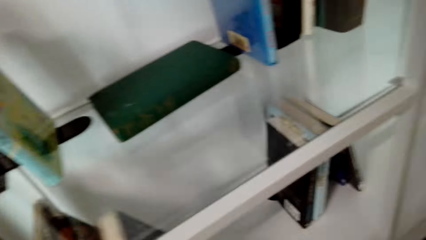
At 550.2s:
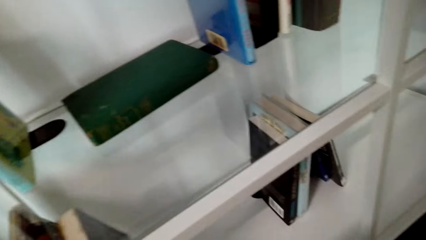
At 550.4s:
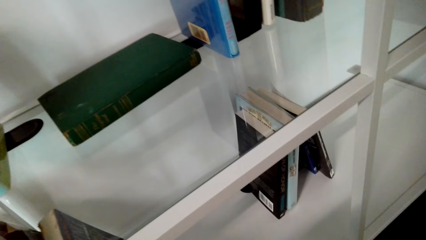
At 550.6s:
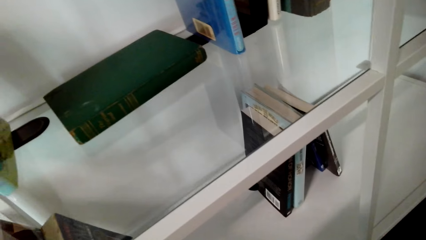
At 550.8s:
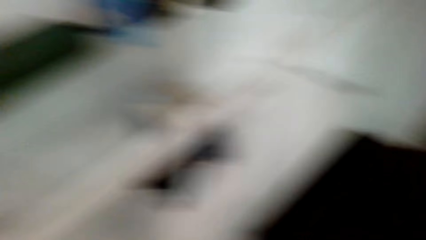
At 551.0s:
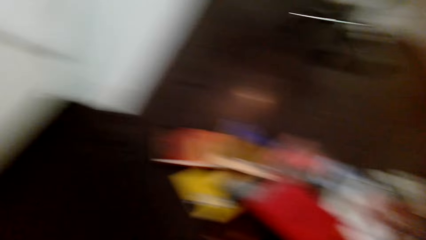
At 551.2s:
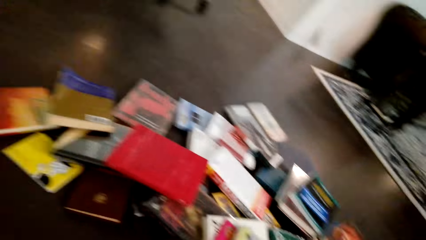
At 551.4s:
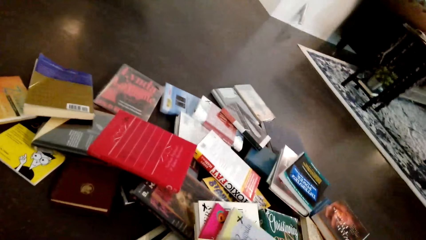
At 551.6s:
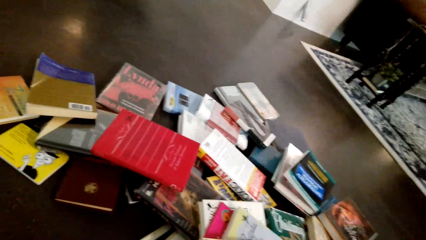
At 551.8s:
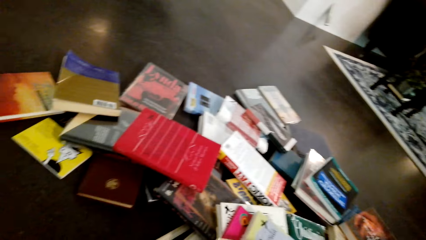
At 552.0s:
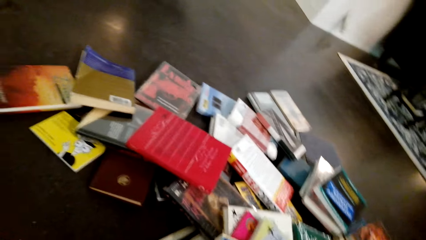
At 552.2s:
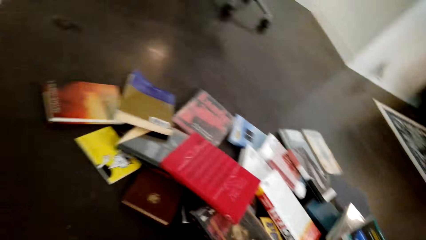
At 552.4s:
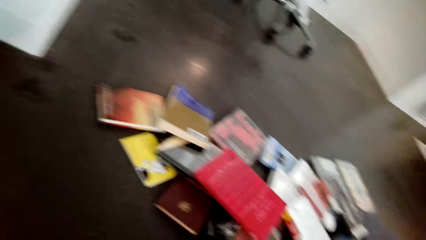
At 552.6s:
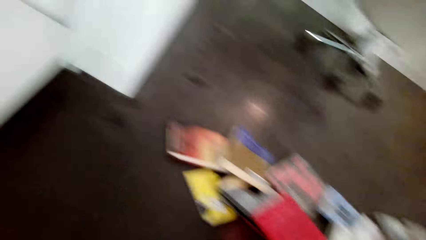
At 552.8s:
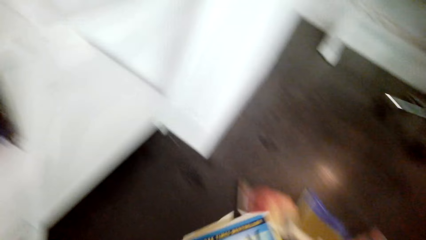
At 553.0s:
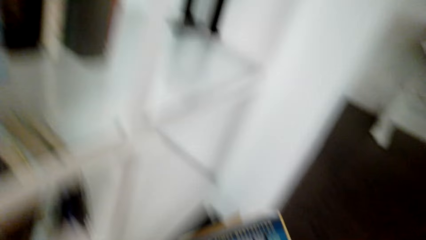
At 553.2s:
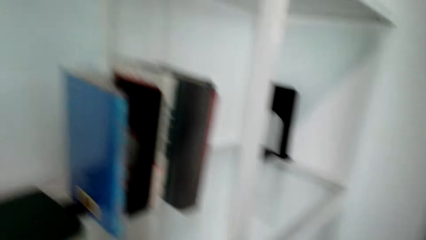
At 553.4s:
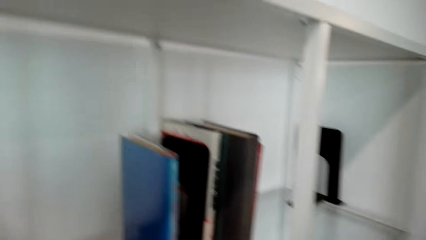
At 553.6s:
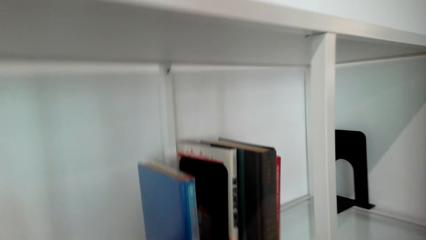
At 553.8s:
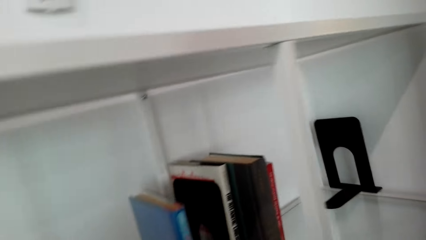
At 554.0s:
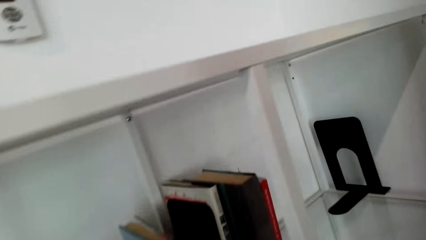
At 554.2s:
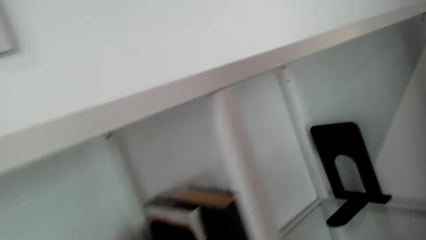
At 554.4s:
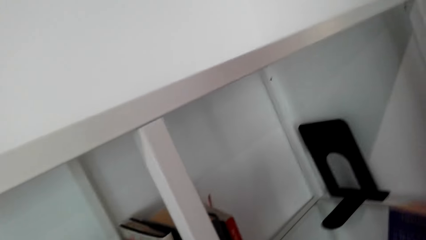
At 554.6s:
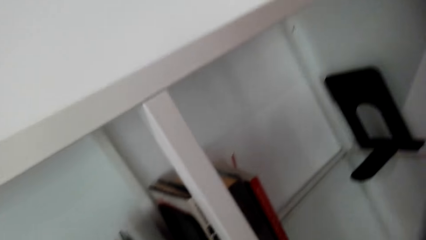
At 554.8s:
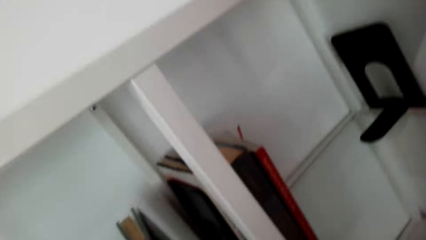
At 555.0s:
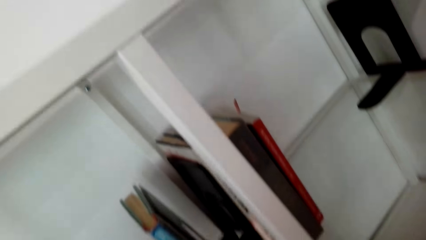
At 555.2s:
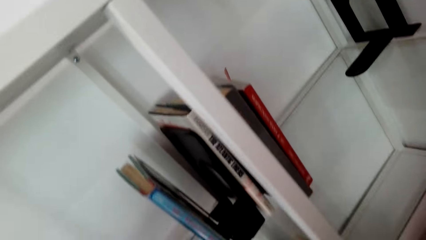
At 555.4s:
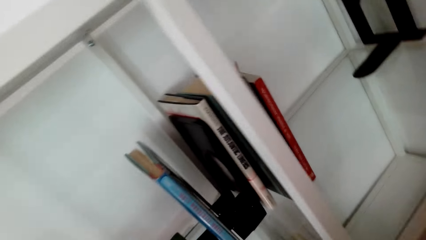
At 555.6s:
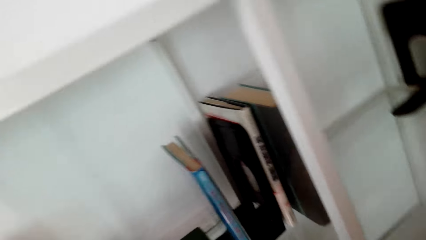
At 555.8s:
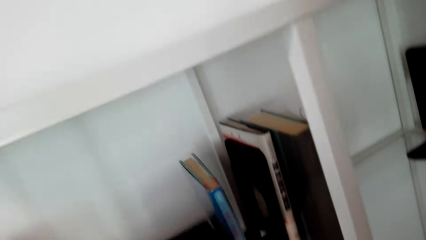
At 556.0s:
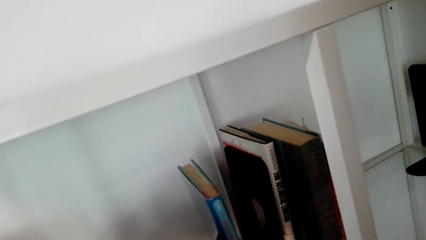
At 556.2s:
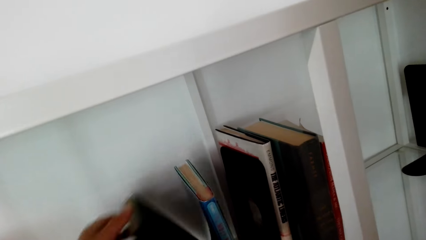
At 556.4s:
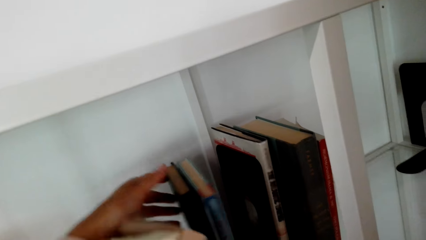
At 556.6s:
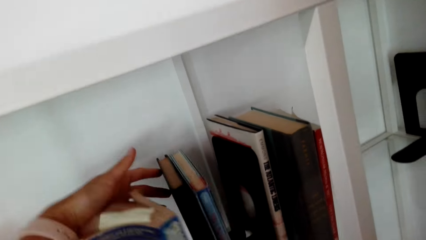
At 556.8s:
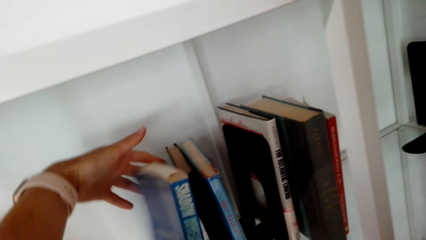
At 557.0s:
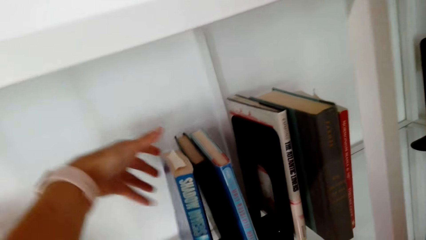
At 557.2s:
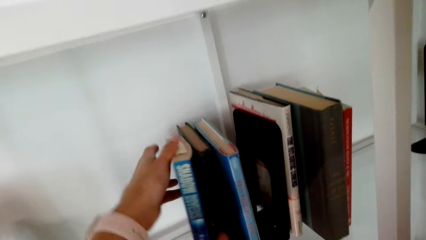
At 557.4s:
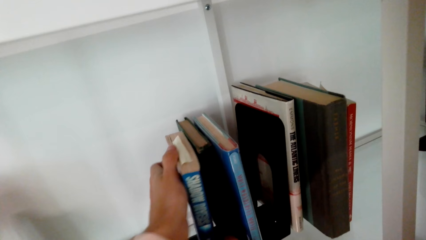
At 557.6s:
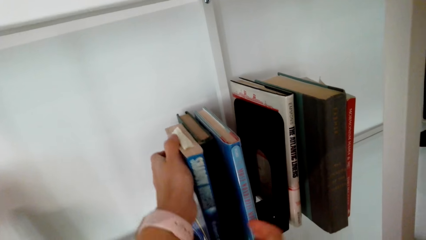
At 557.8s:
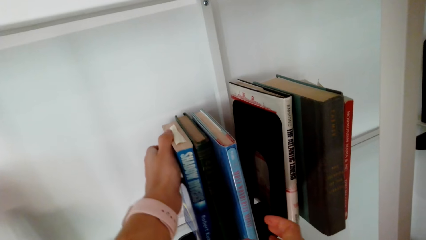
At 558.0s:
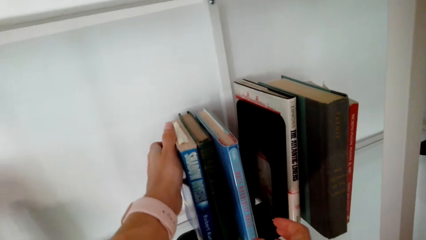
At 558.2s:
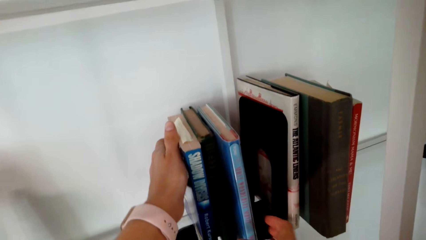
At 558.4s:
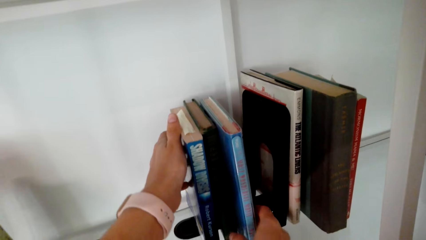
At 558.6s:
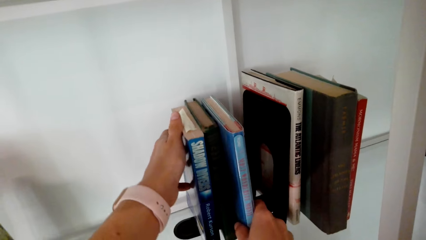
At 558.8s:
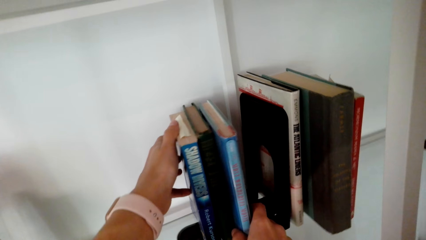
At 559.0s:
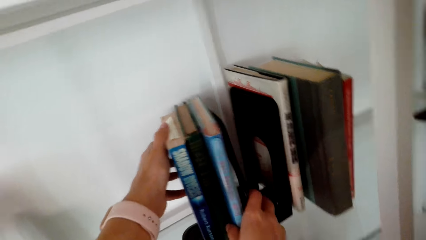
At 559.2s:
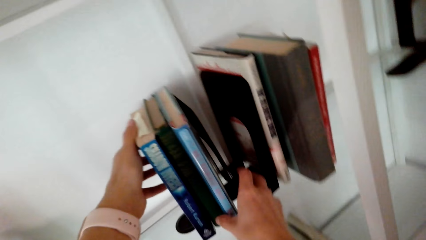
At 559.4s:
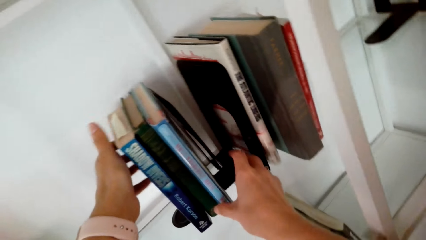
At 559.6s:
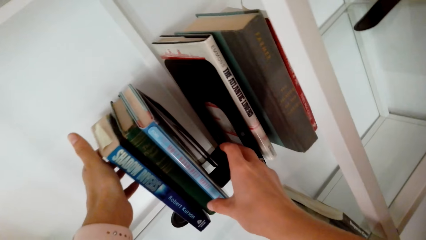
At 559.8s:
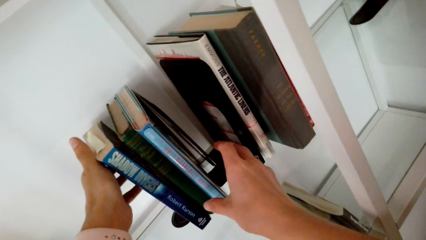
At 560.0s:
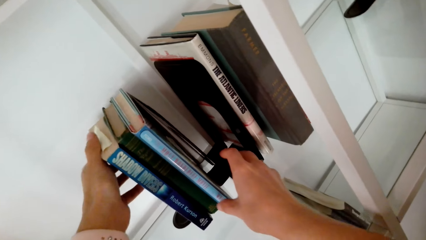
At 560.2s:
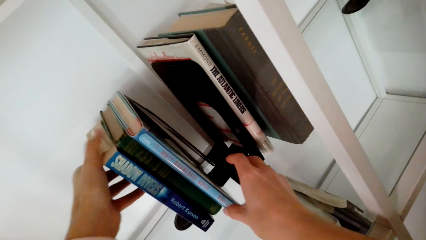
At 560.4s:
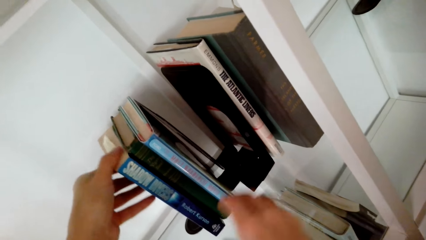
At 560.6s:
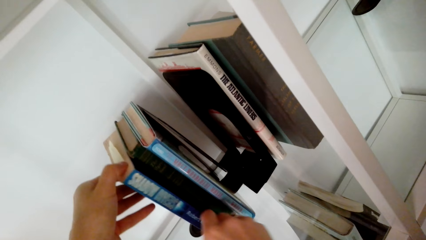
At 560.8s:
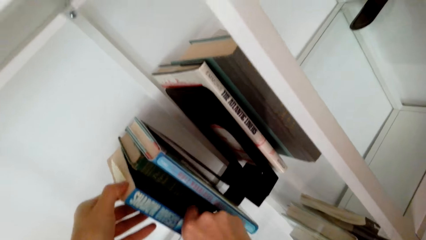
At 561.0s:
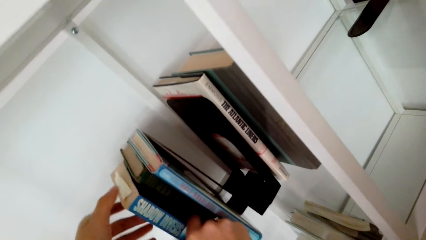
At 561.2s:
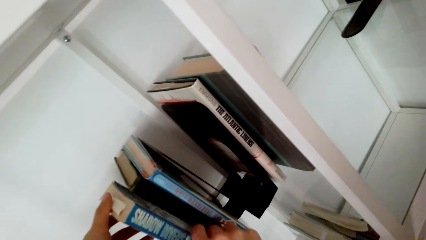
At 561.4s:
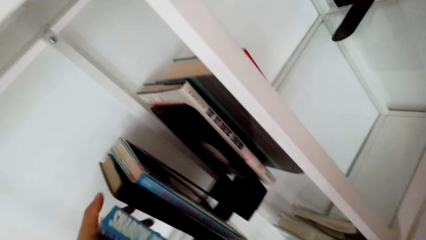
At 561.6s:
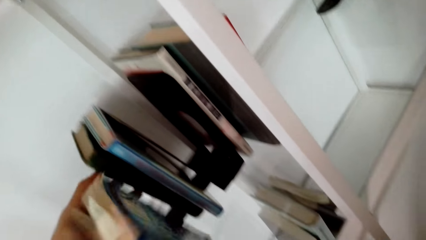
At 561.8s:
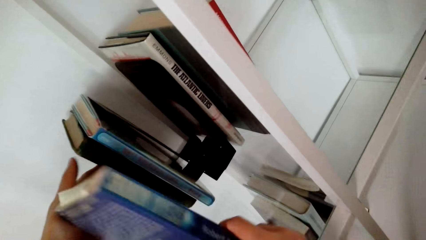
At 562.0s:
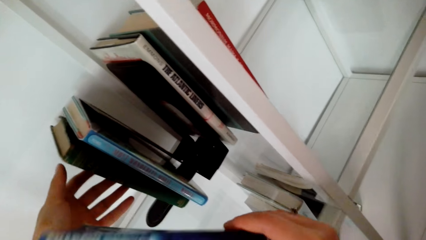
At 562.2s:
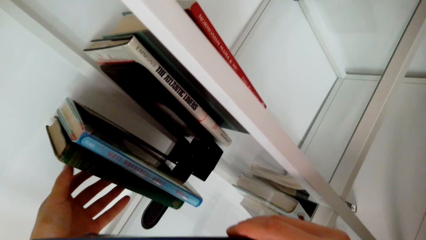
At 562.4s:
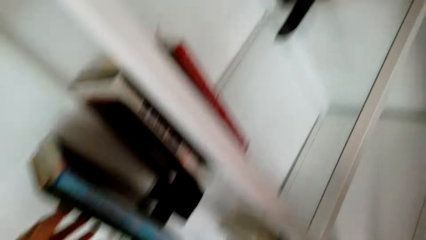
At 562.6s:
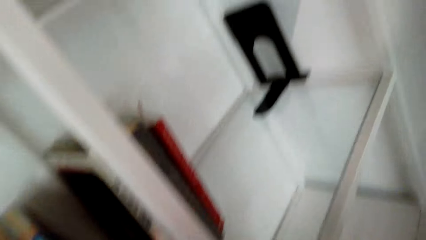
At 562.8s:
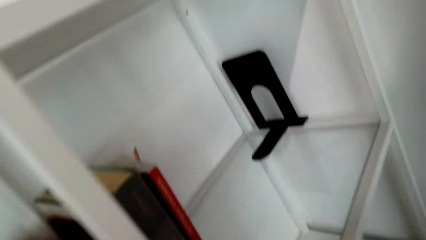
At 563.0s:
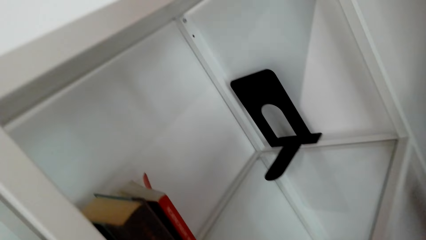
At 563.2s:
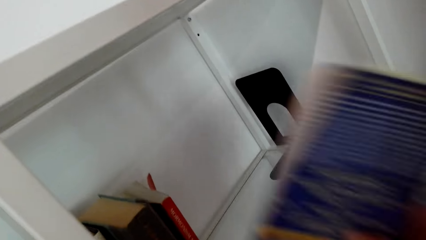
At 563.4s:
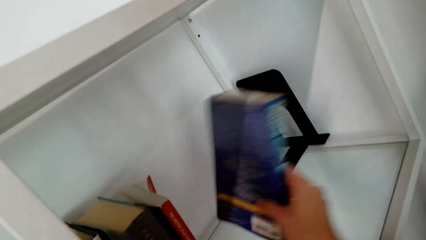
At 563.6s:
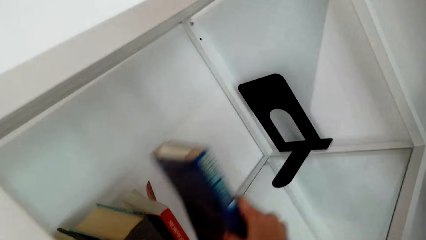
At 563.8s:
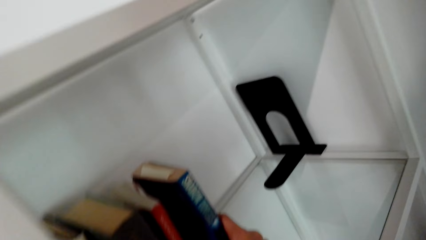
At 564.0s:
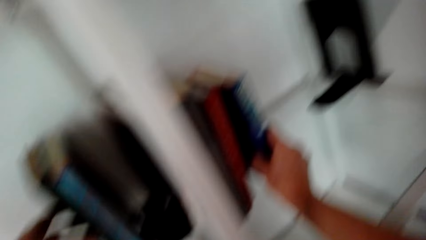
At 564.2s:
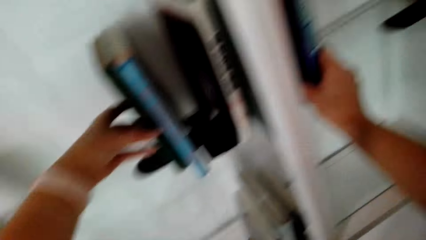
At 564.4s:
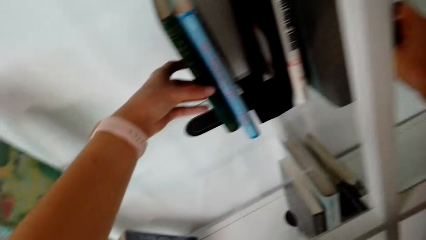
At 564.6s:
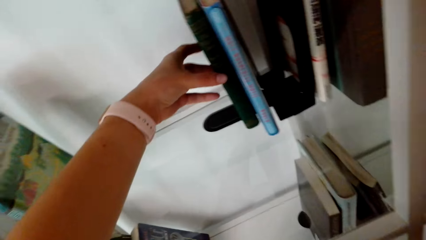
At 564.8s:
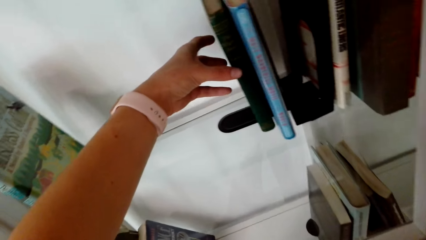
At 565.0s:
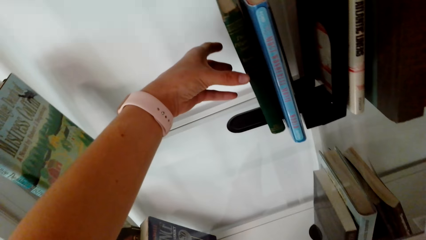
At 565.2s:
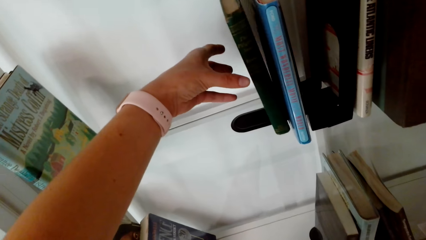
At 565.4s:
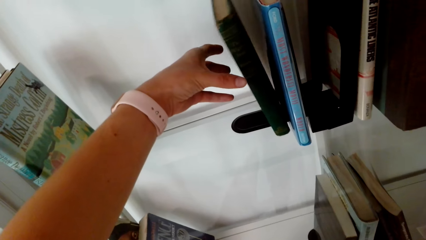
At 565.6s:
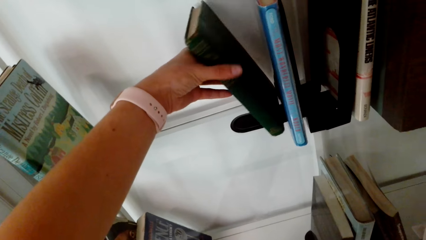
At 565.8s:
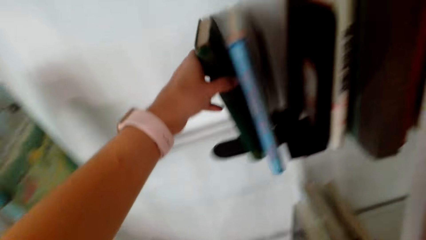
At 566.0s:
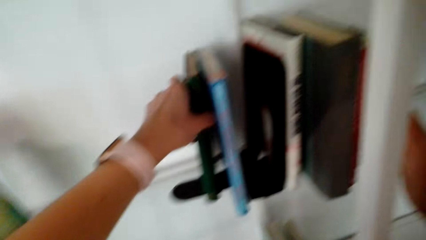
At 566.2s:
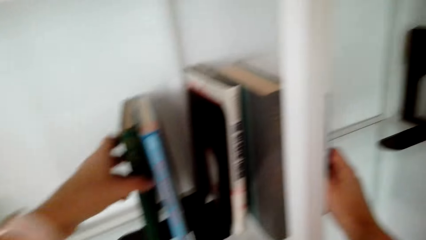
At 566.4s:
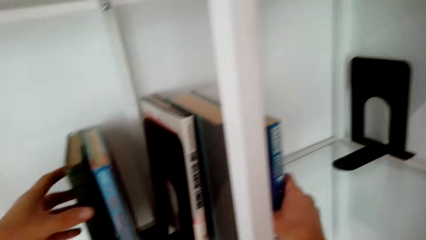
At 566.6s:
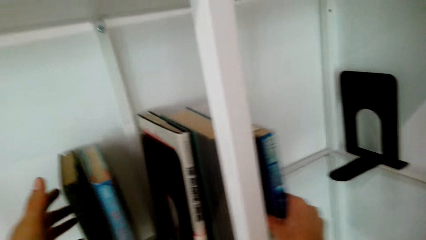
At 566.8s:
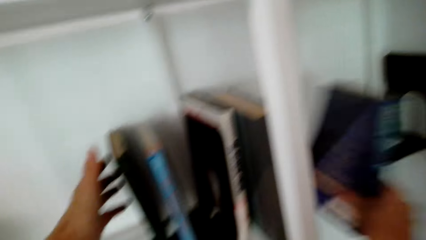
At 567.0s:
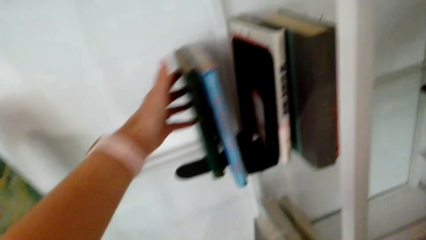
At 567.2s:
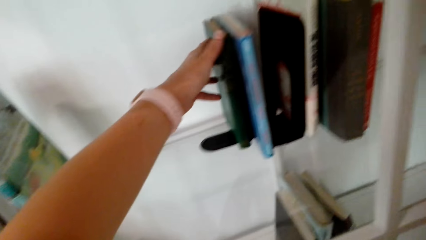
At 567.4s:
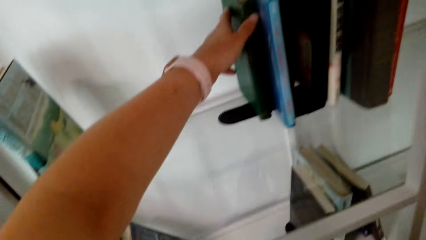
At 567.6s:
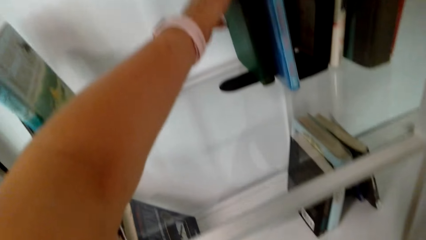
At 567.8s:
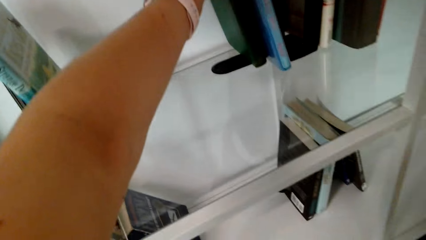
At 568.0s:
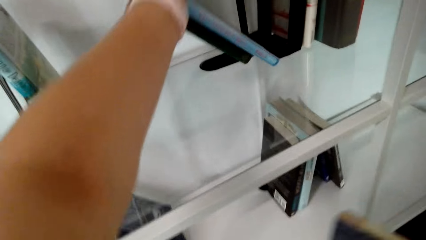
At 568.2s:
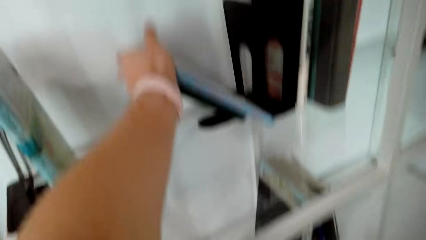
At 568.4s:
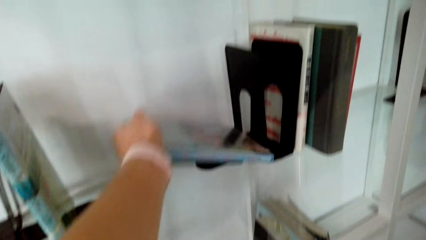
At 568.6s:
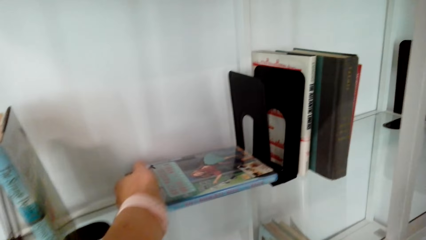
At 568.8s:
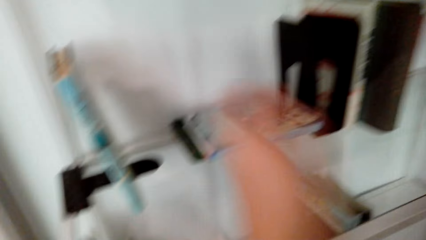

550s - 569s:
The camera wearer arranges the book in the shelf. She picks up a book. She holds the book with the left hand. She holds the book with both hands. She picks the book in the shelf with the right hand. She places the book on the other side of the shelf with the right hand. She holds the books with the left hand. She picks the book in the shelf with the right hand. She holds the book with her right hand.
